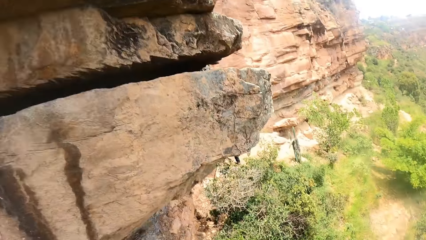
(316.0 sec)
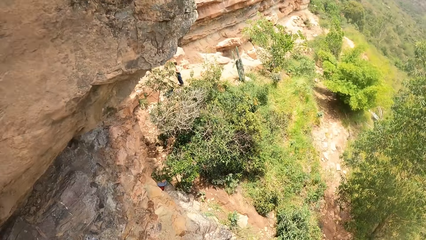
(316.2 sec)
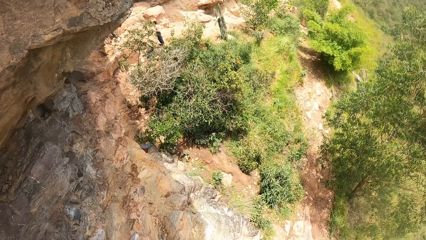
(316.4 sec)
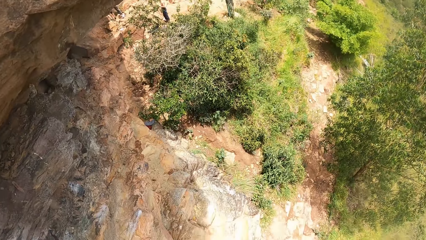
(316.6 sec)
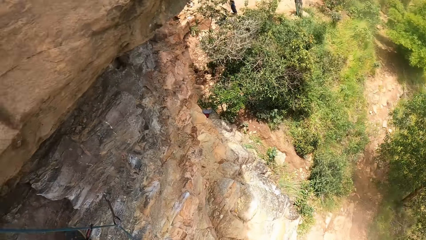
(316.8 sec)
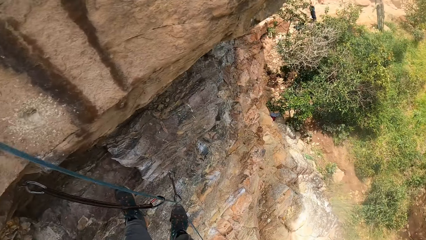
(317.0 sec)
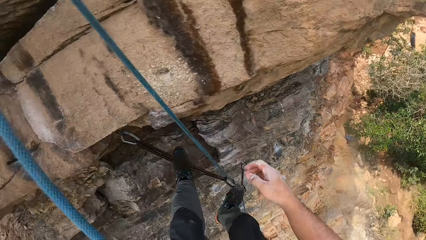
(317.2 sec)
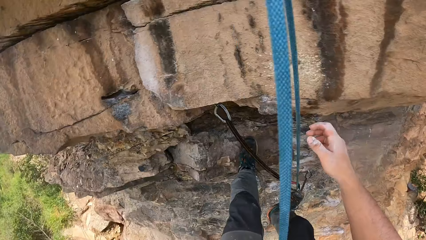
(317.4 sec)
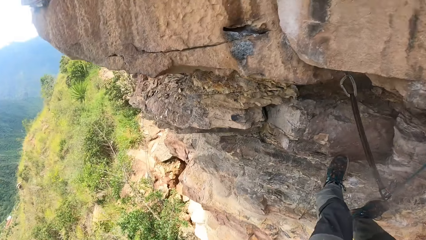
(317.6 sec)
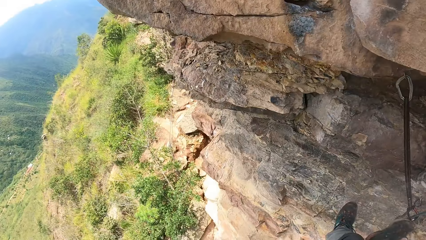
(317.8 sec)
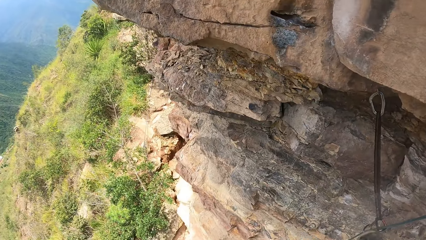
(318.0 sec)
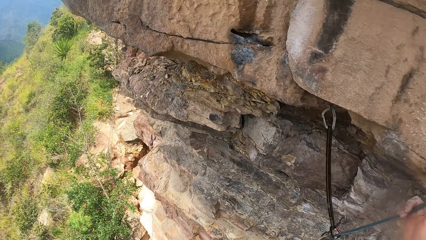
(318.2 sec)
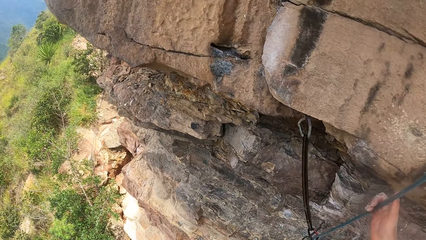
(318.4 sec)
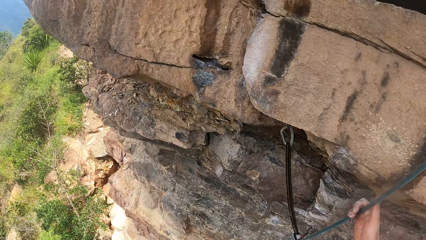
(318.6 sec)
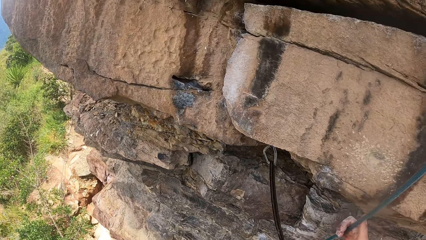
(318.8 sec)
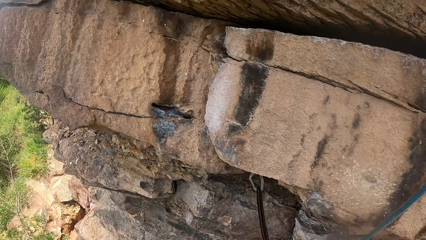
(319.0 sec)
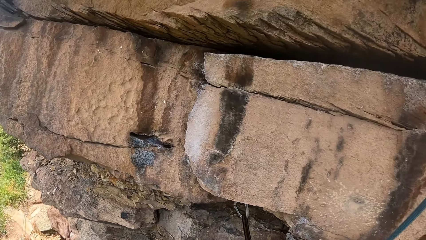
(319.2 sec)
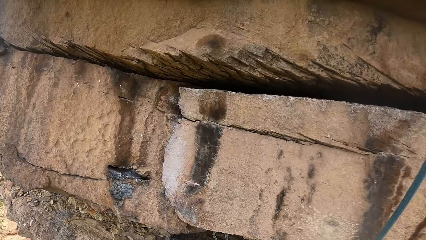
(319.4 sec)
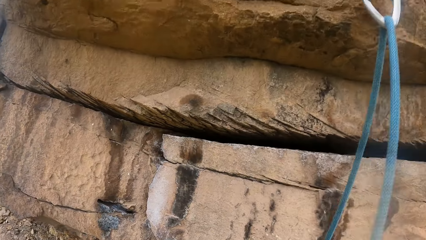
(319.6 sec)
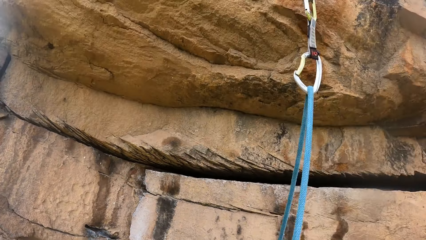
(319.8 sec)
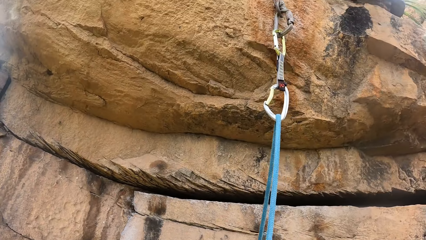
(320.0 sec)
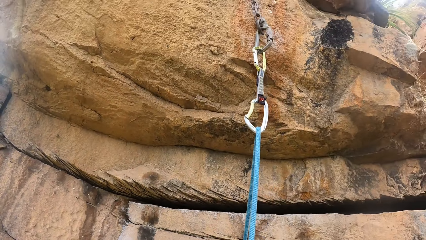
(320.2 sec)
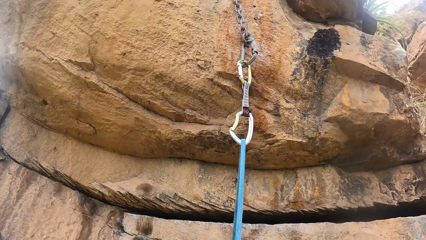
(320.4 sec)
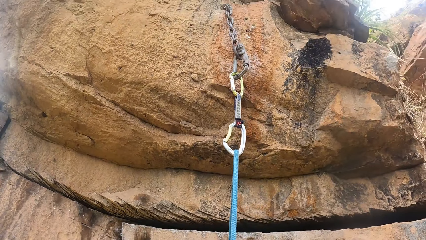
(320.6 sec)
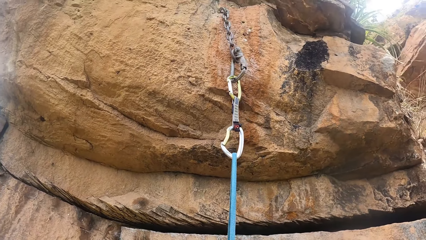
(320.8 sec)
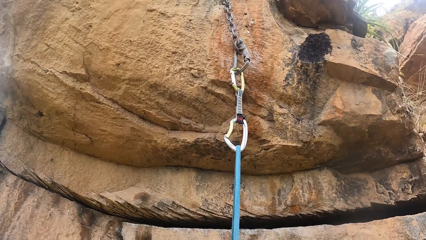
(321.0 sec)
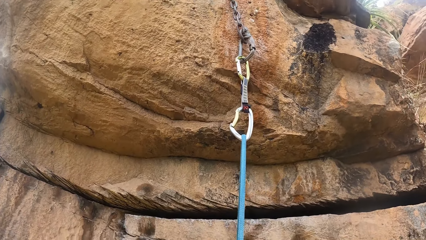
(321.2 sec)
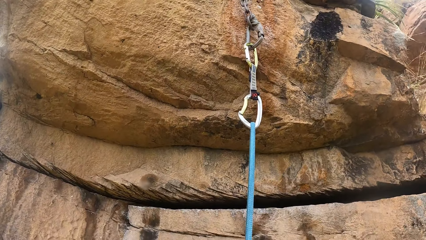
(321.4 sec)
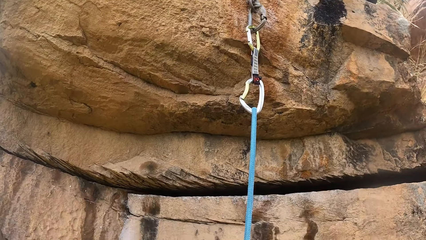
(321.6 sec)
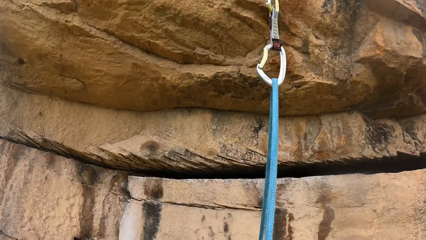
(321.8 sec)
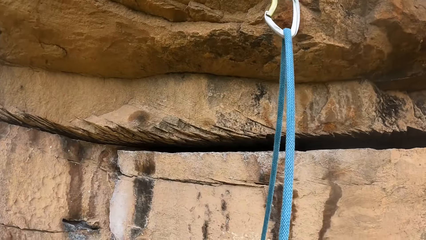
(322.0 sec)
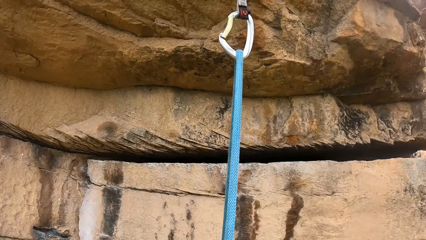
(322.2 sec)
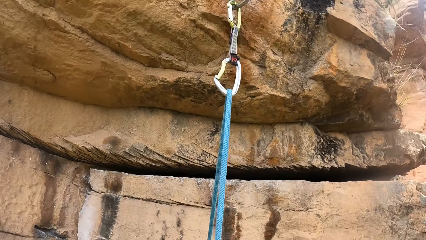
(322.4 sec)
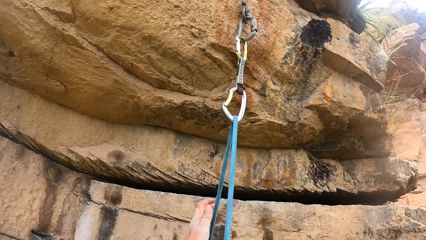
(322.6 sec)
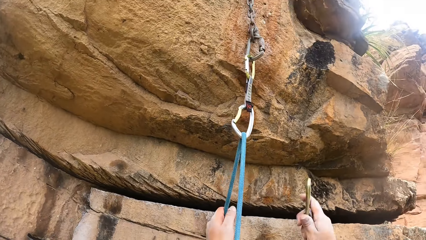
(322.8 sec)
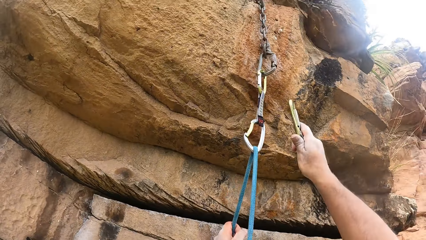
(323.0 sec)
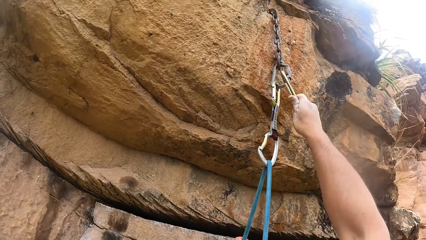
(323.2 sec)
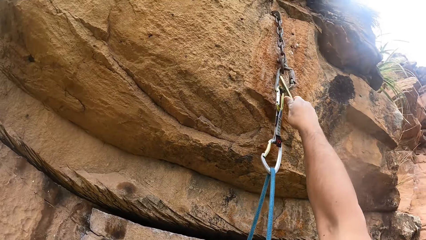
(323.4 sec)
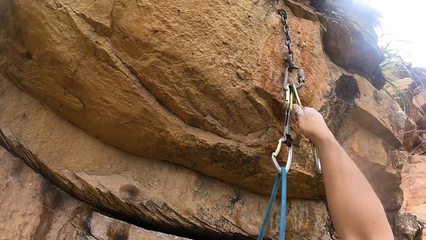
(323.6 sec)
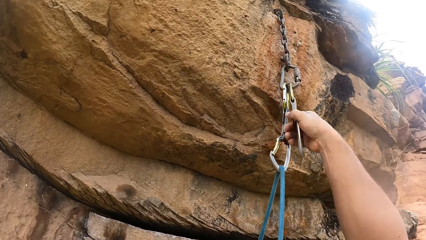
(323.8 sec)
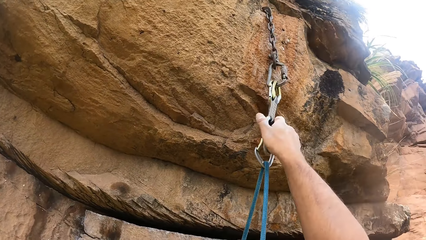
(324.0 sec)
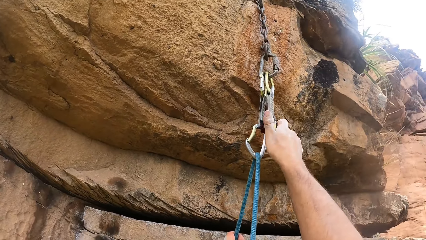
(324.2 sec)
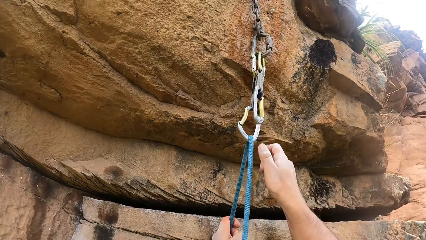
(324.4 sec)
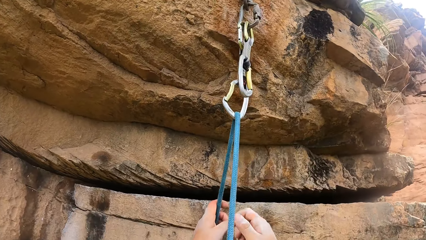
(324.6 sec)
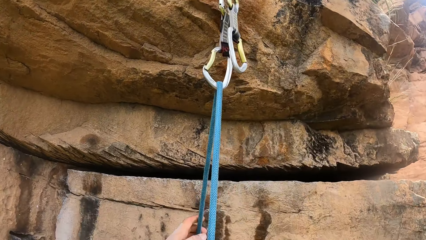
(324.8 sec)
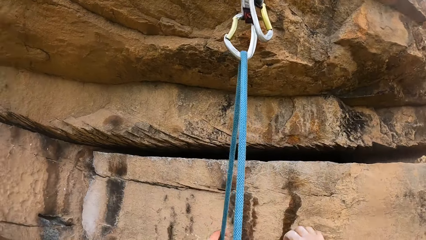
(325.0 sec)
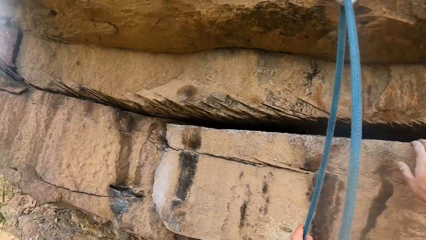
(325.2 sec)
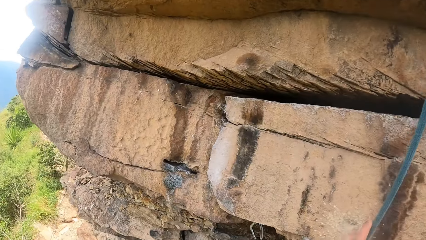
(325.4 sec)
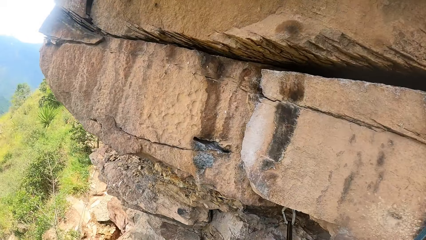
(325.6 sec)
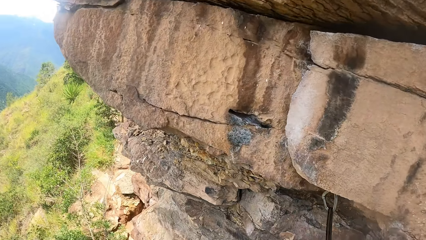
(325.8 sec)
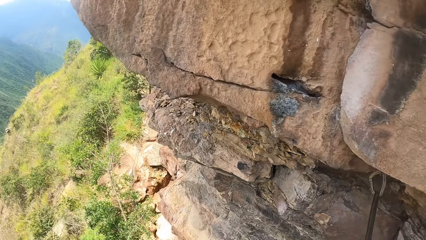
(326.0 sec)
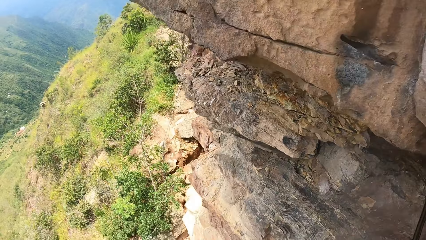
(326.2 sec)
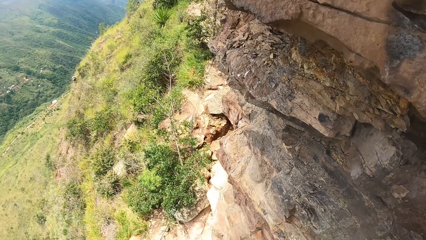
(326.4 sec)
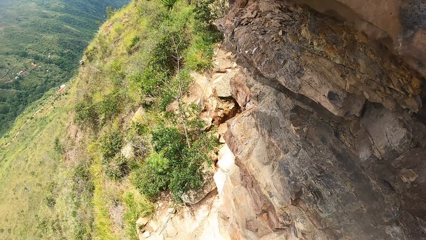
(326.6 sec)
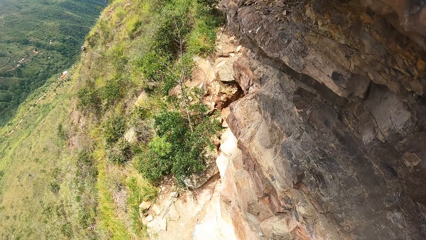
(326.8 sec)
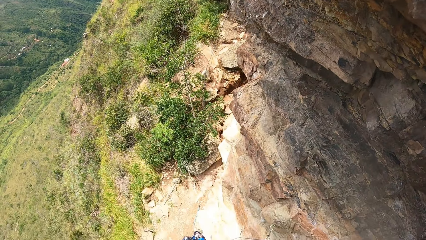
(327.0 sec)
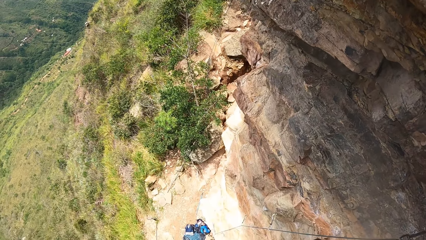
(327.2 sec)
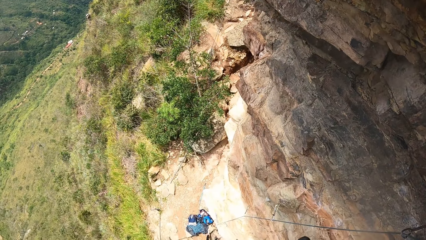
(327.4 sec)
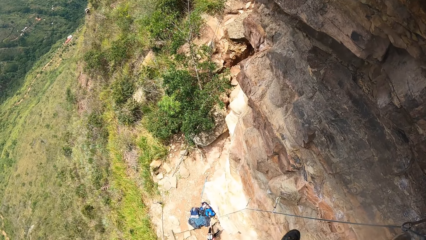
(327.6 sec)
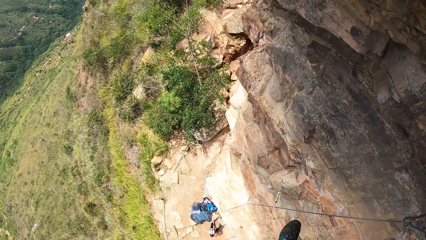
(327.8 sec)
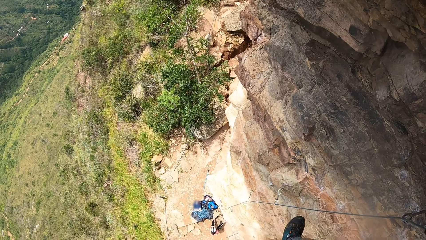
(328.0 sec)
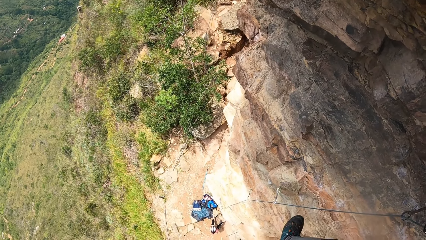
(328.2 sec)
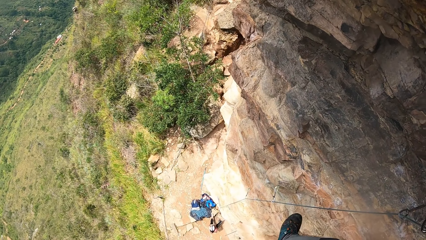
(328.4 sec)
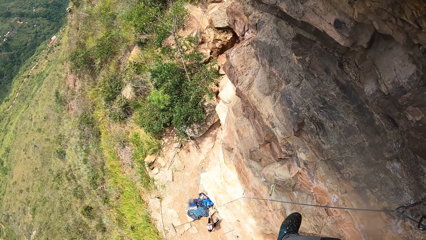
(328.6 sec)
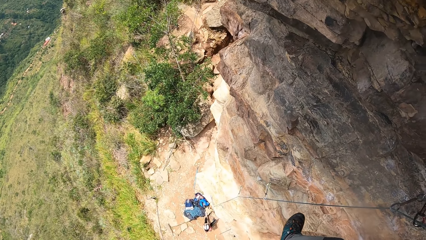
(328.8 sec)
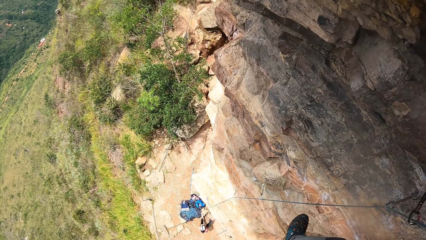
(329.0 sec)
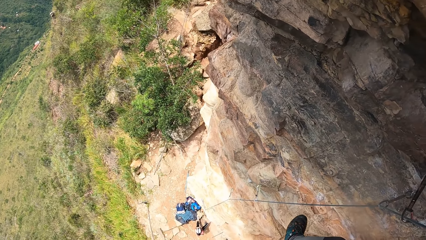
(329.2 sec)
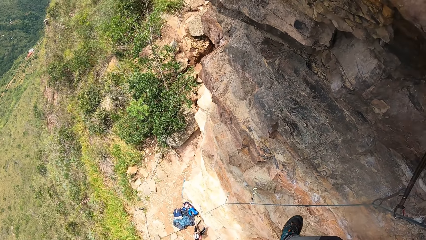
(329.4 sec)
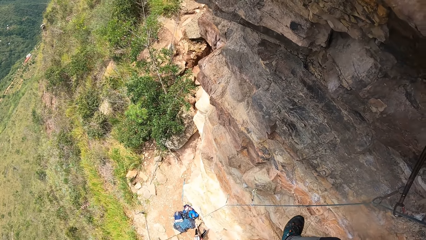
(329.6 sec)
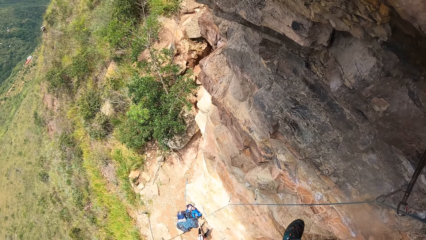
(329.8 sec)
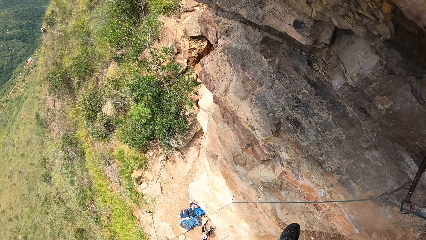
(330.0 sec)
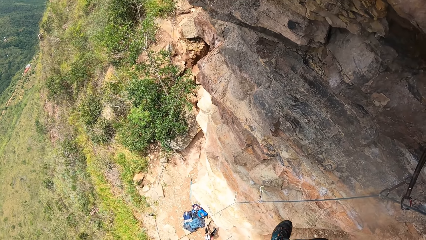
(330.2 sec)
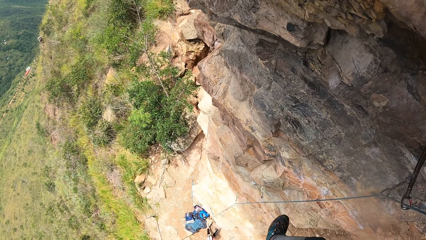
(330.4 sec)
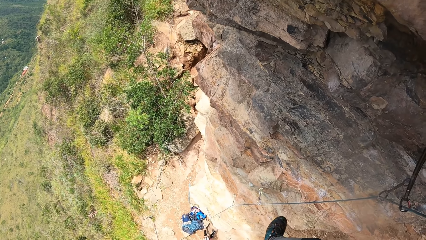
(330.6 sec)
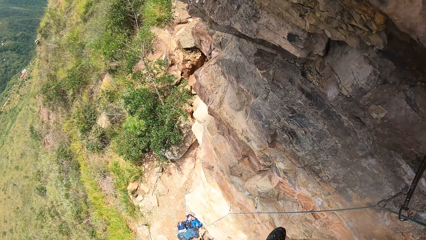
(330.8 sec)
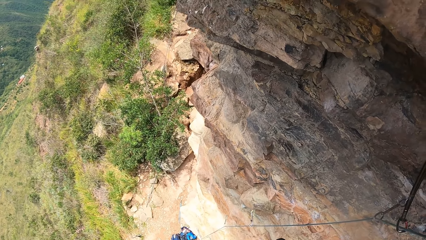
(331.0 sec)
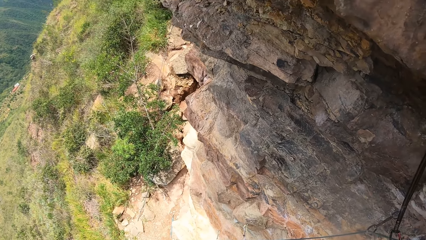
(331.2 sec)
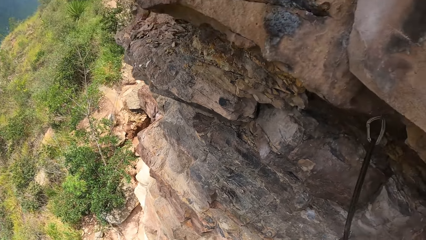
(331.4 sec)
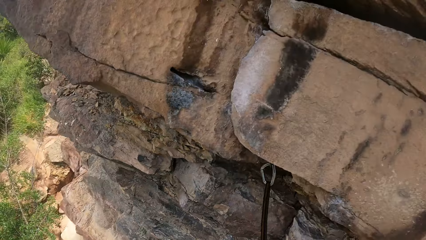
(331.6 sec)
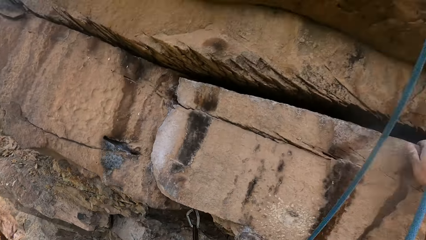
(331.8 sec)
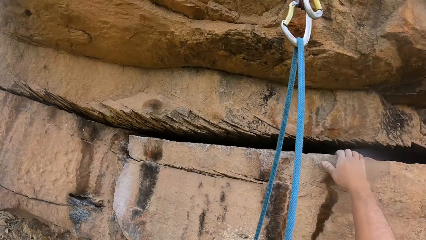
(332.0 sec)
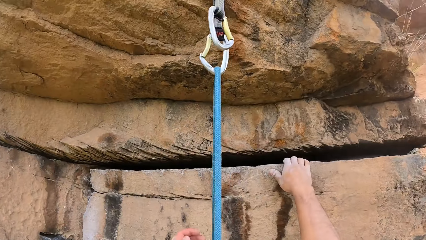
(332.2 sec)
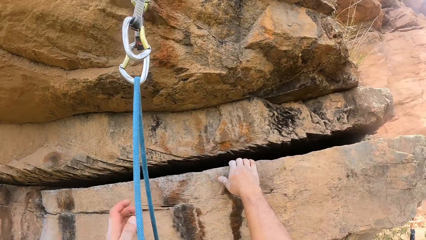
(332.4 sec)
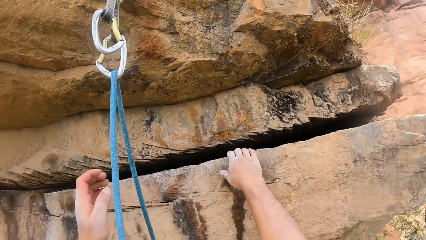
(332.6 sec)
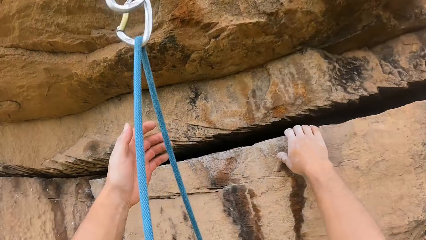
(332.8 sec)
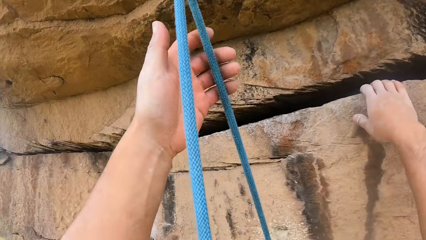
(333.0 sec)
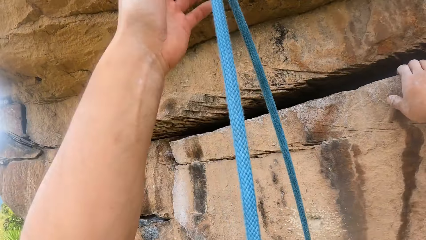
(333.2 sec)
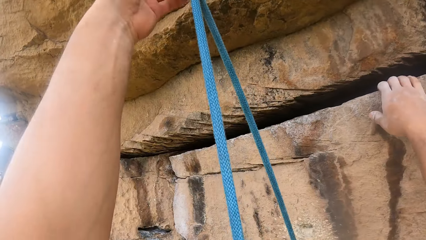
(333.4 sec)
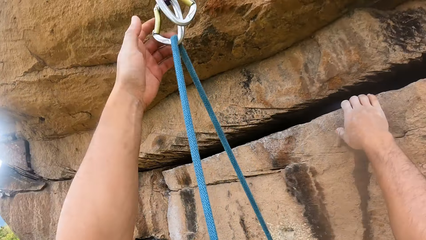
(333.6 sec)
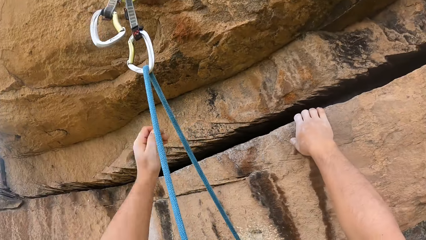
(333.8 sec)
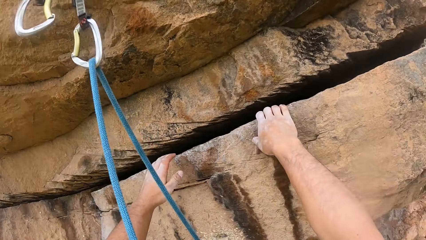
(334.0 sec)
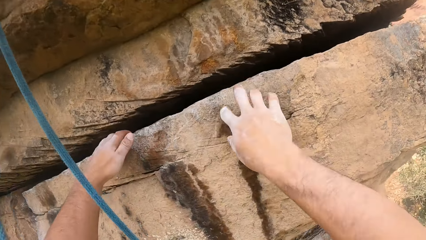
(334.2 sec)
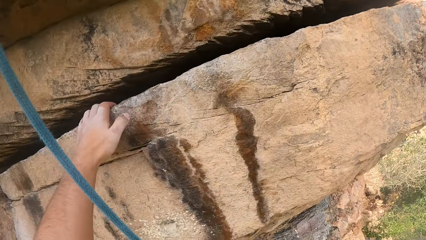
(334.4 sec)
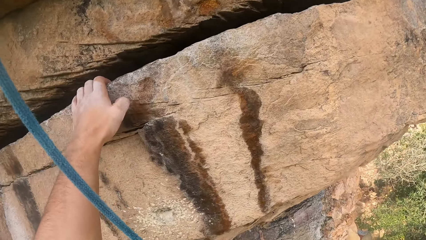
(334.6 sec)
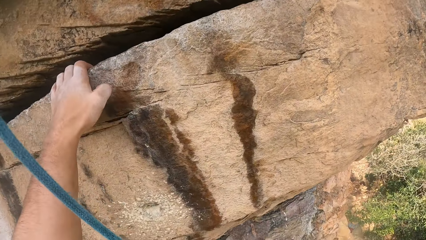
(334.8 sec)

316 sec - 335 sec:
The camera wearer touches a trad. He looks down off a rock. He looks at a climbing hook. He looks at the trad. He holds a climbing rope. He joins the trad to the hook. He looks around the rock. He looks down at climbing gears. He looks up at a climbing harness. He touches the trad. He releases his right hand from the rock. He holds the rock with the left hand.
